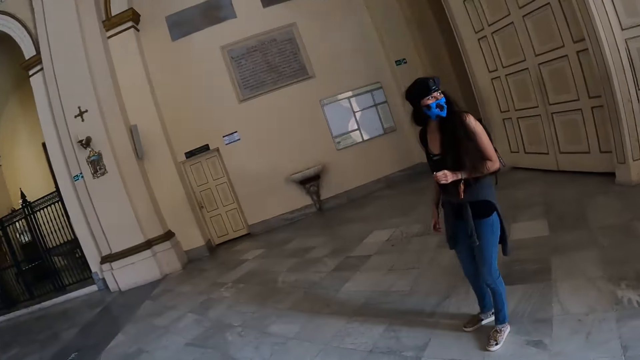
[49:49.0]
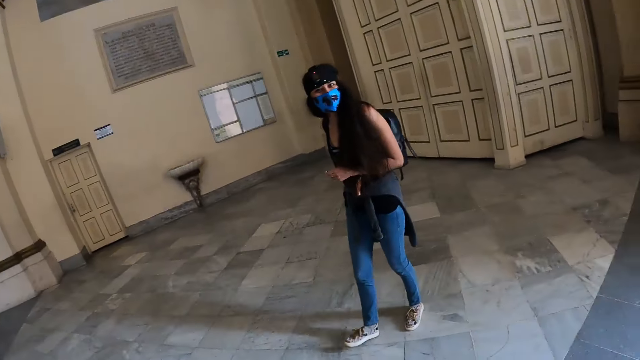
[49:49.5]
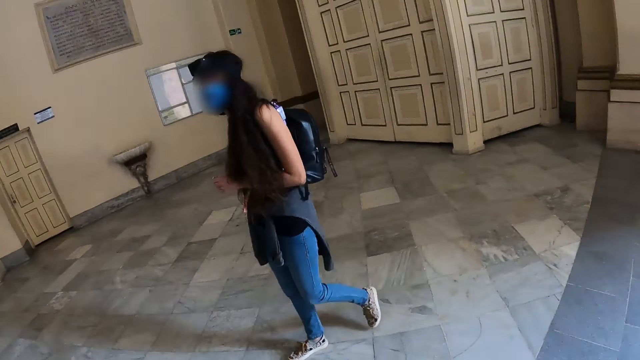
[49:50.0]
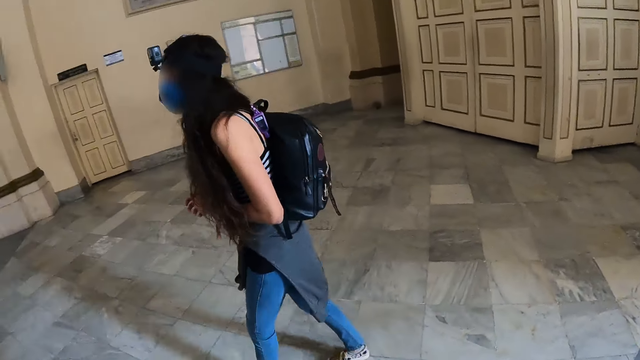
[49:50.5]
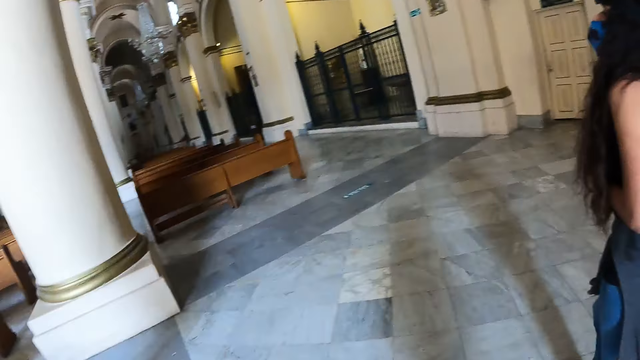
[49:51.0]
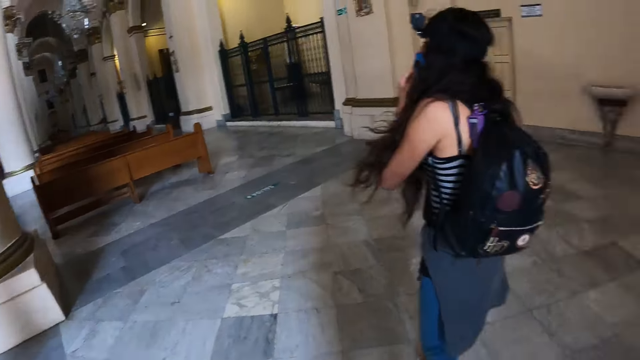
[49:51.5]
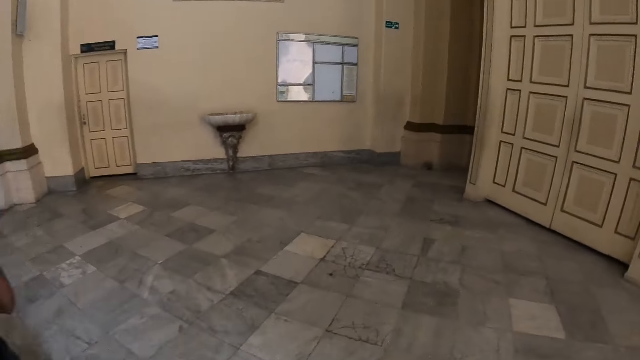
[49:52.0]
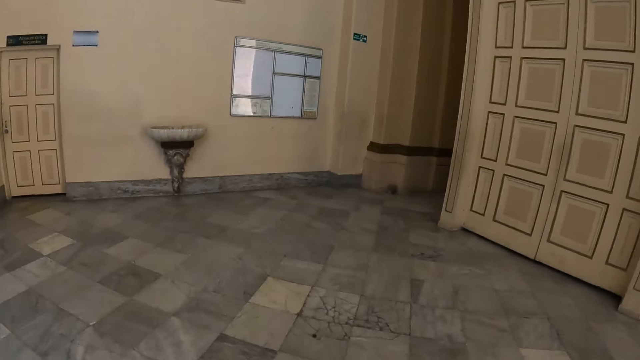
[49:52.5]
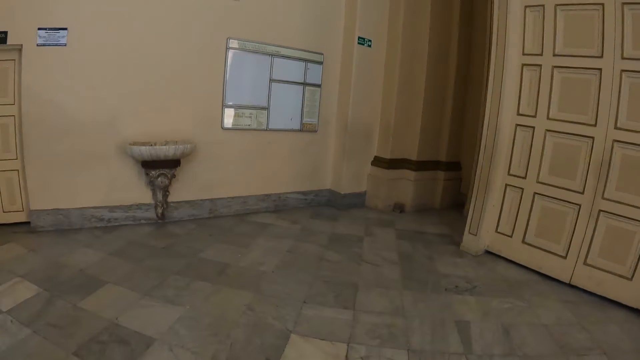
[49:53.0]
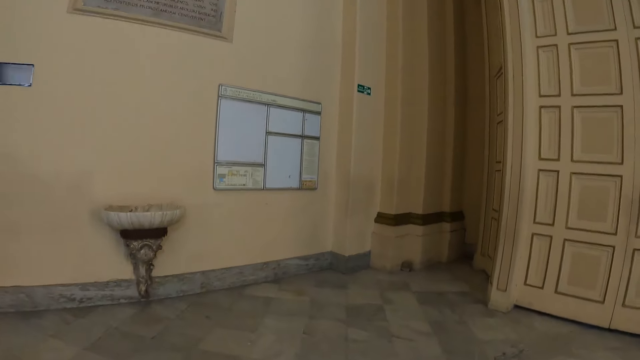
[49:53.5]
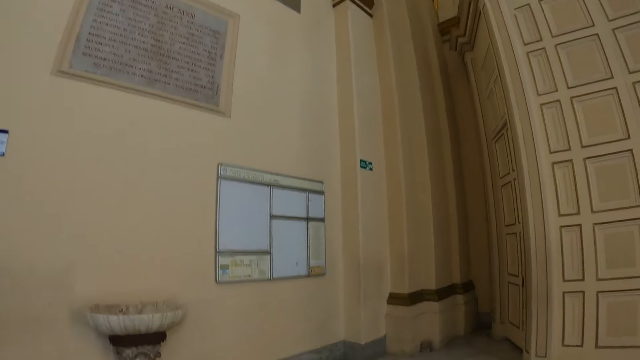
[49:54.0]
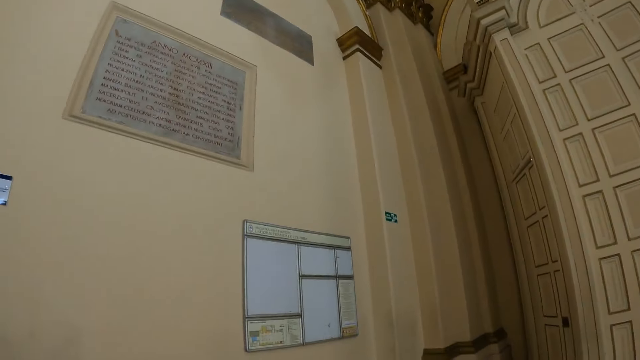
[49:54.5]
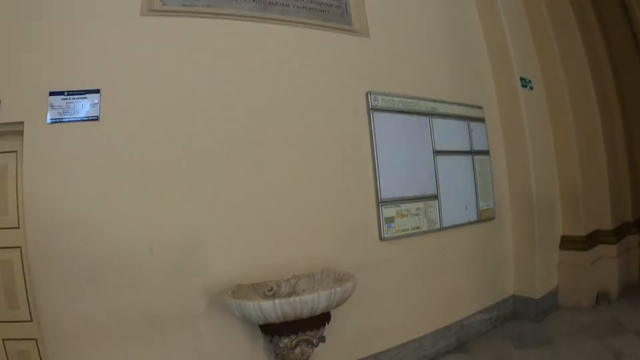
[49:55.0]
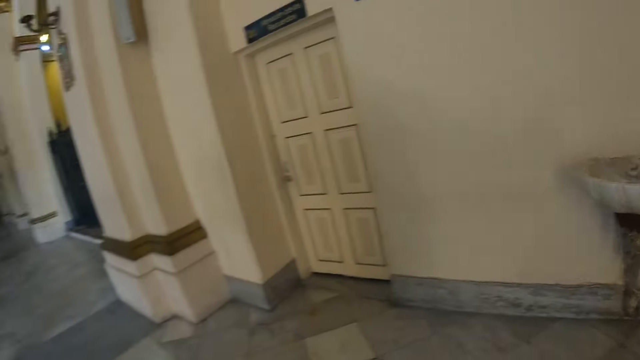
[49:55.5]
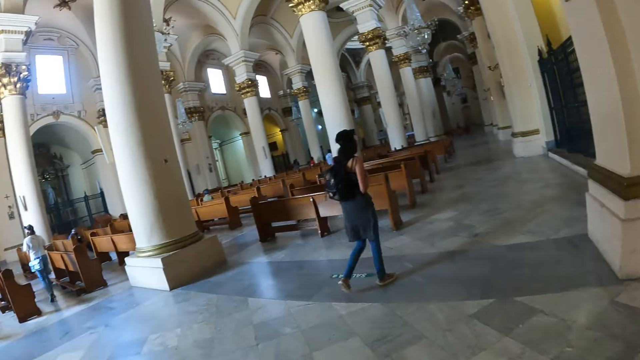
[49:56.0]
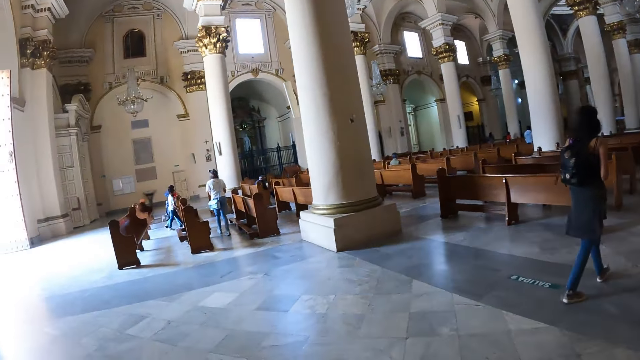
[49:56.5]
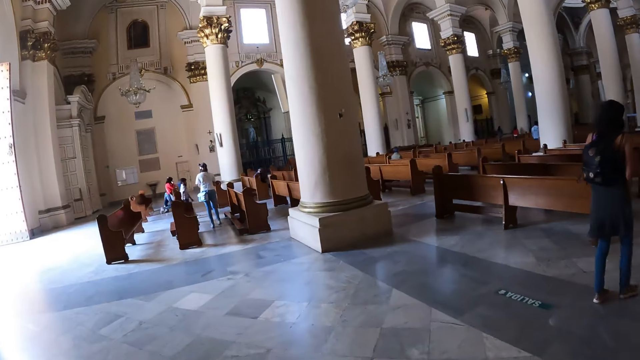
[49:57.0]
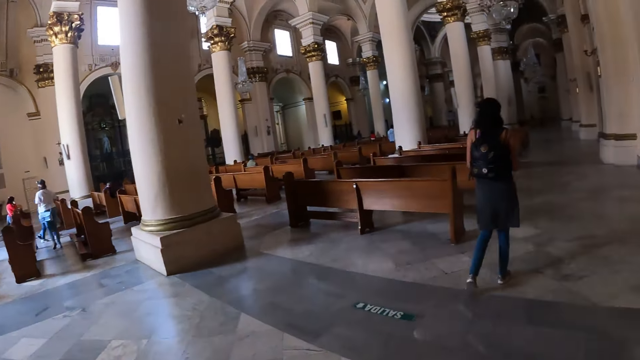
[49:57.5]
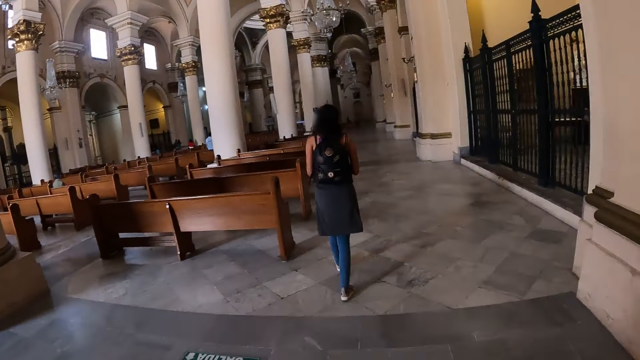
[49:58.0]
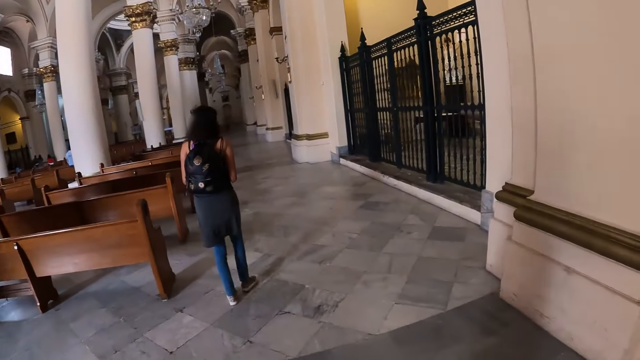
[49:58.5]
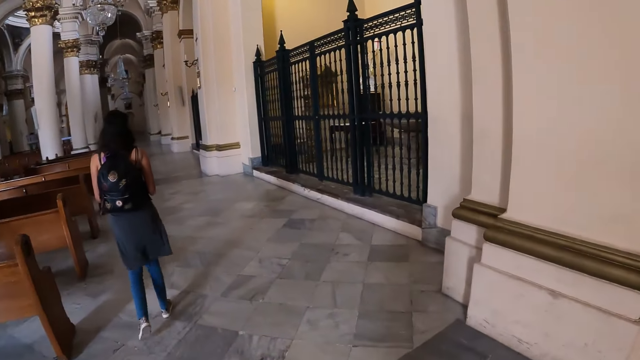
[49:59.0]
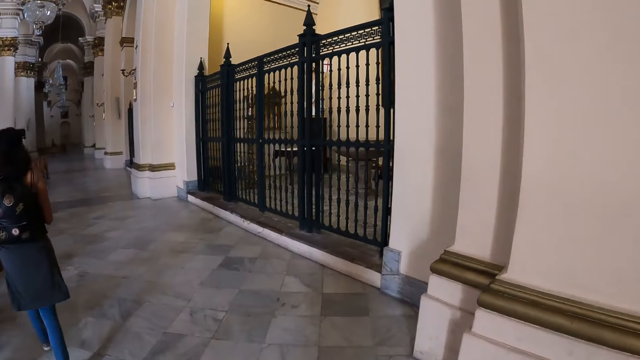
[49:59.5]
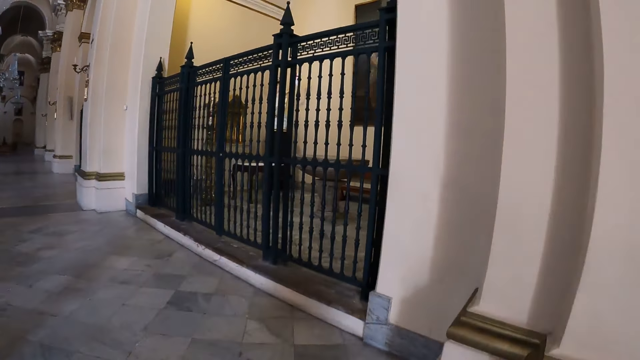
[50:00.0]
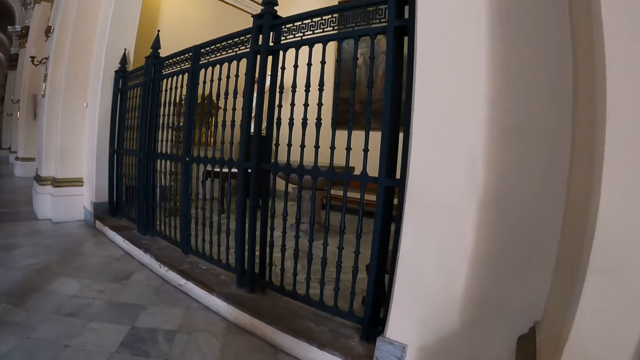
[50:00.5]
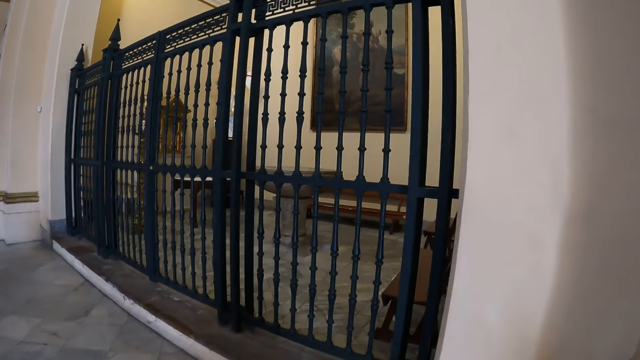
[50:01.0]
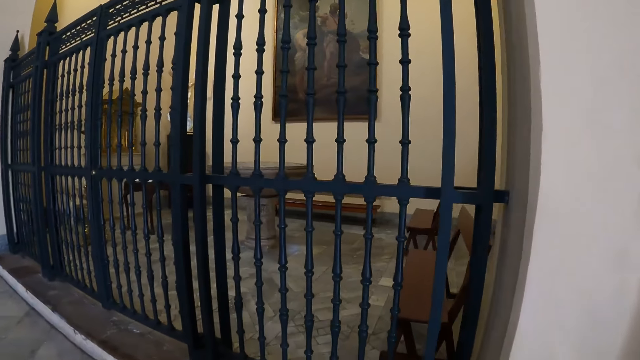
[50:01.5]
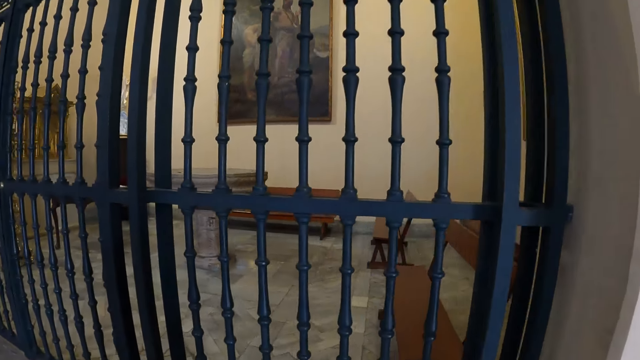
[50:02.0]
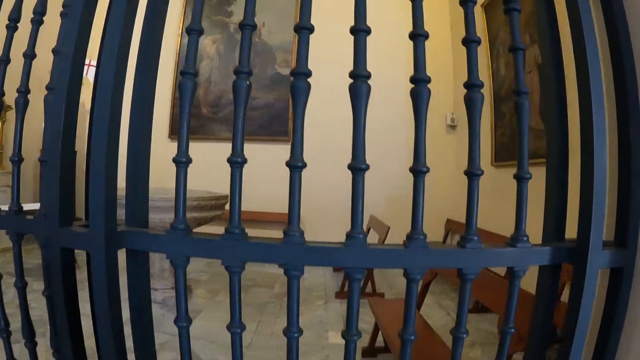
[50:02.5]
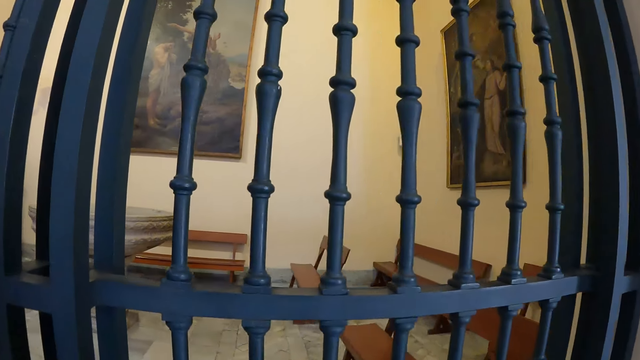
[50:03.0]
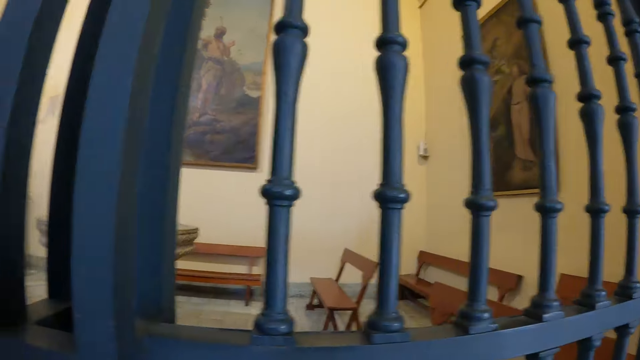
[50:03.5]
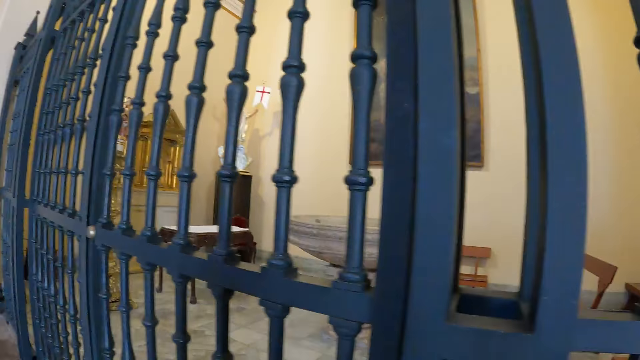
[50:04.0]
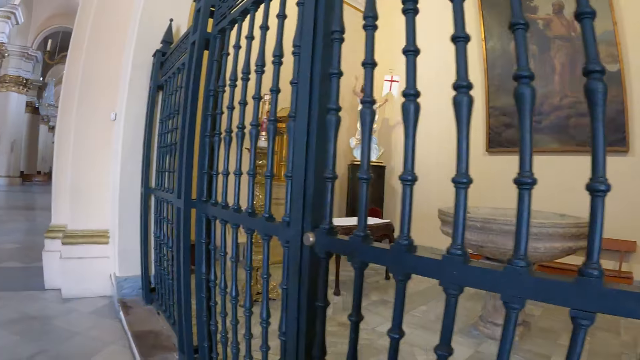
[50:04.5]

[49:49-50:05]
The camera wearer walks around.

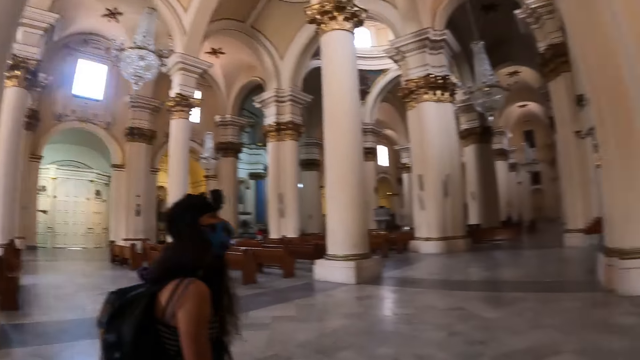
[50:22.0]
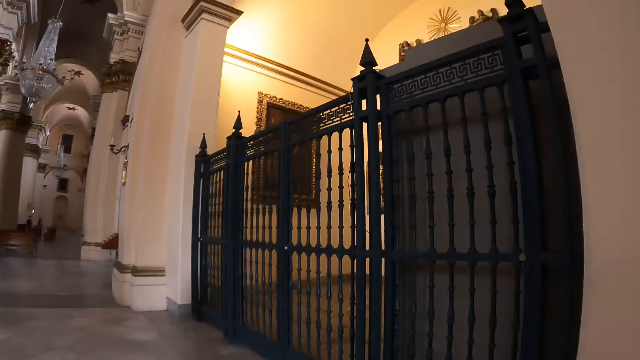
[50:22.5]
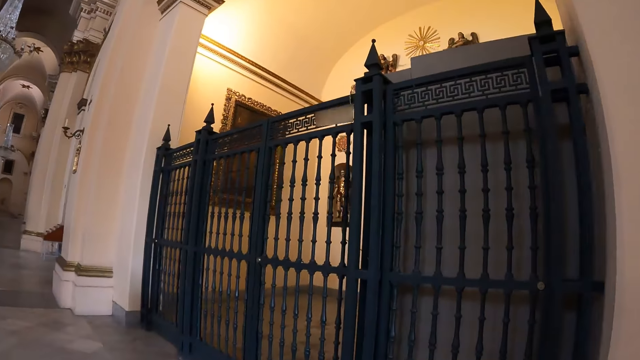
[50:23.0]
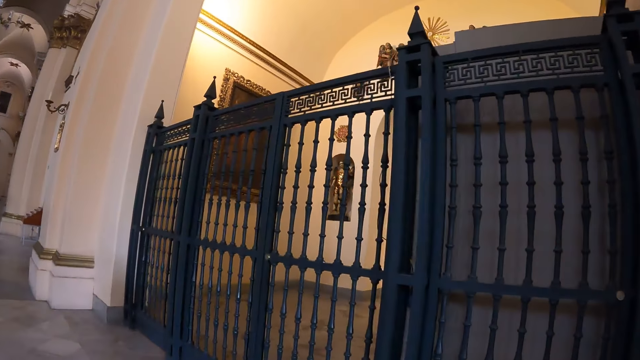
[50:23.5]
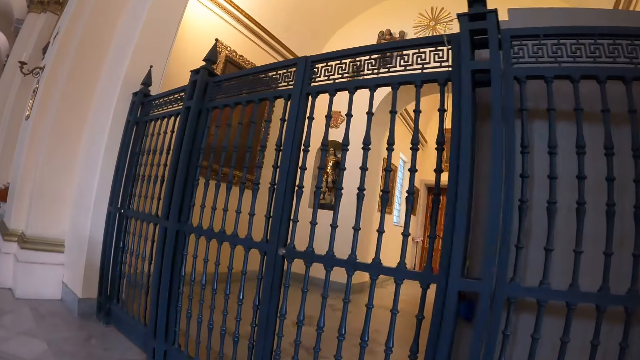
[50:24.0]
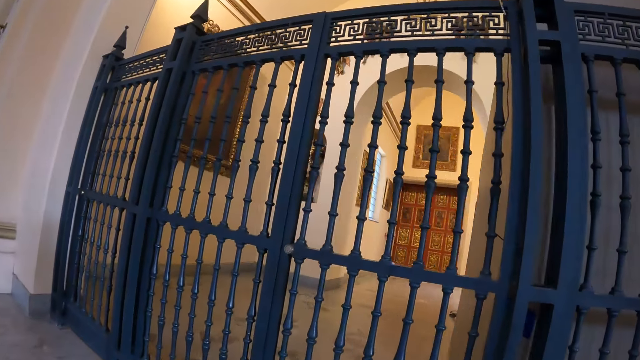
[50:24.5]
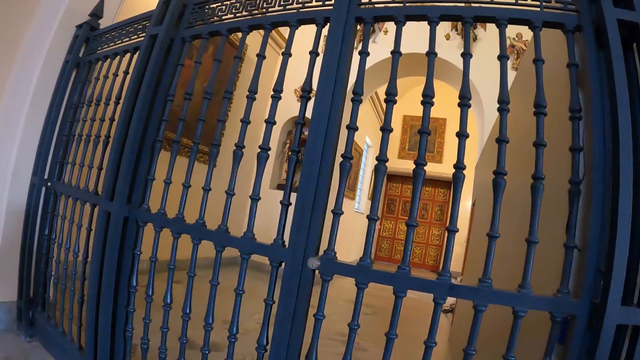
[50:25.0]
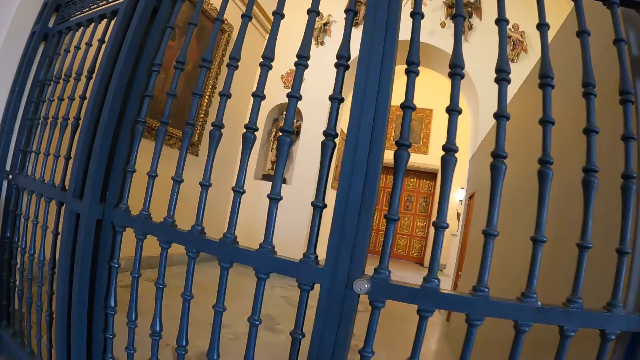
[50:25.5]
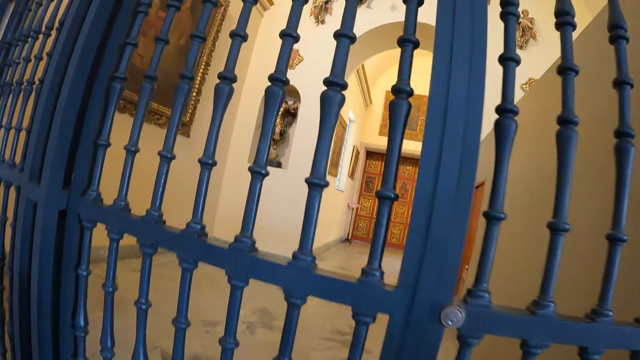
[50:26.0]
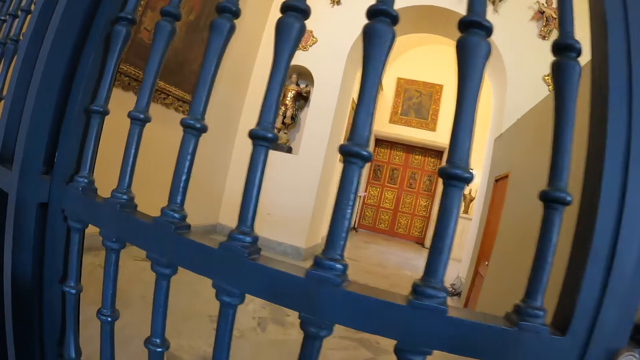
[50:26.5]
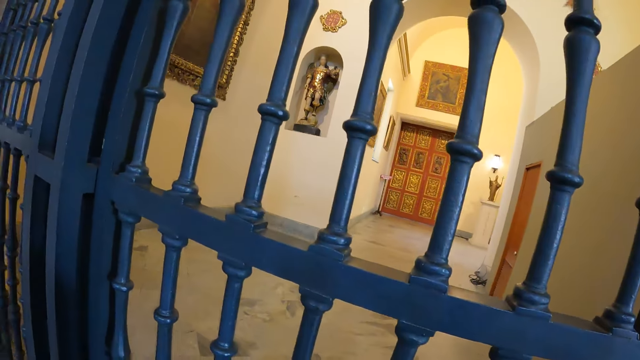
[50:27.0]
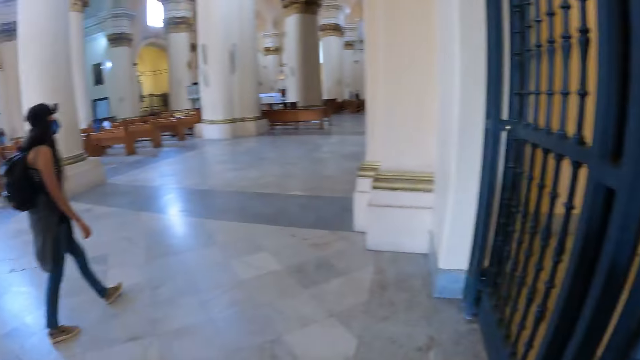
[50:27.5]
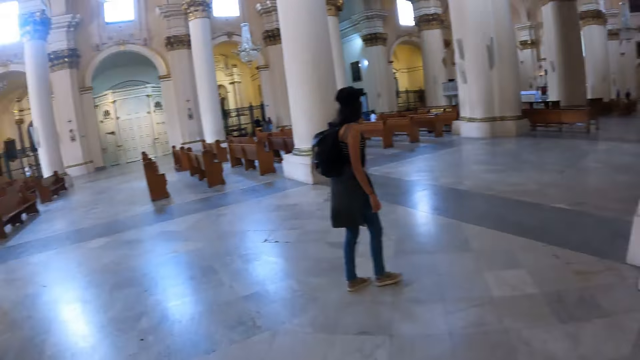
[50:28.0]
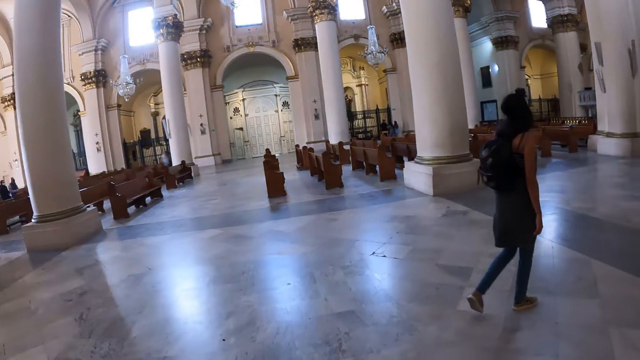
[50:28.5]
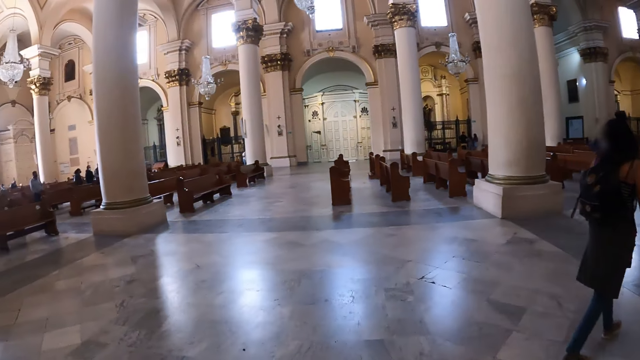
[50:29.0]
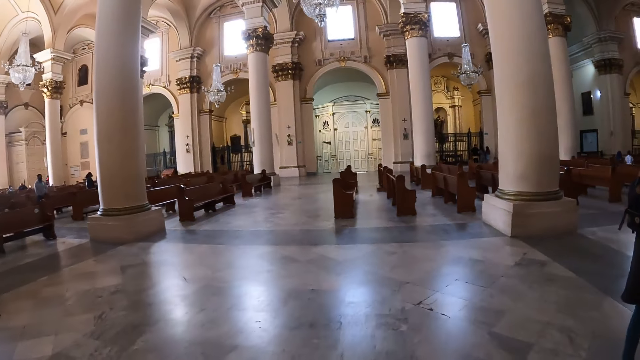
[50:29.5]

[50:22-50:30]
The camera wearer stares at the wall. They look around and walk in the church.
